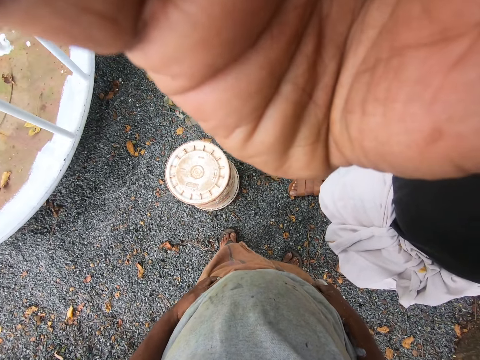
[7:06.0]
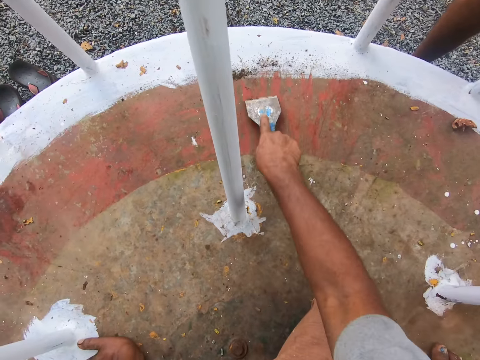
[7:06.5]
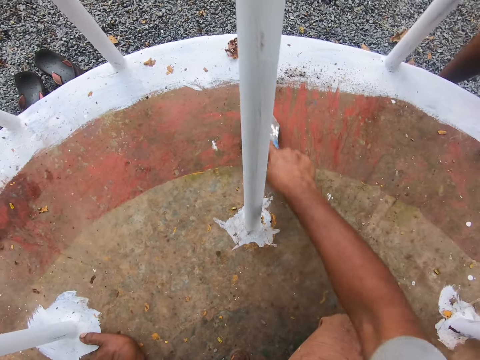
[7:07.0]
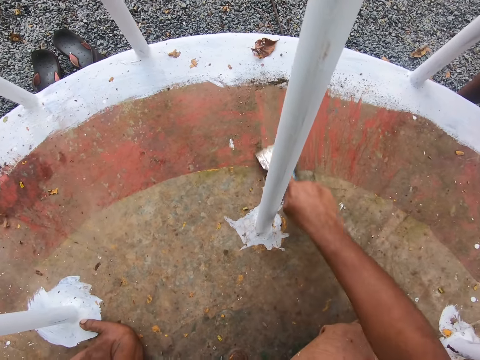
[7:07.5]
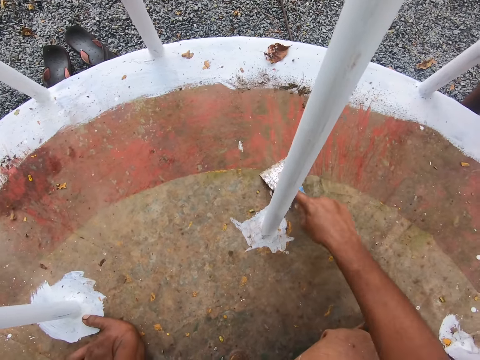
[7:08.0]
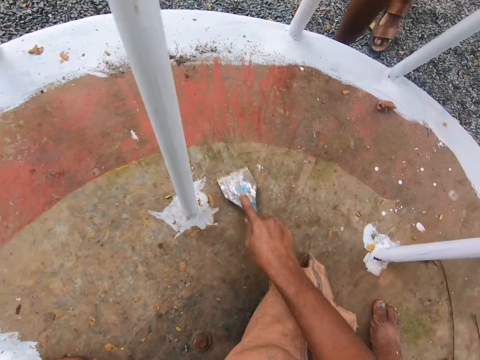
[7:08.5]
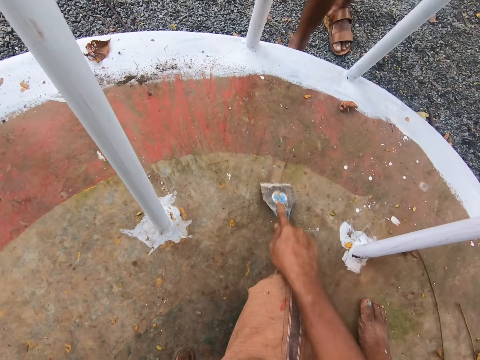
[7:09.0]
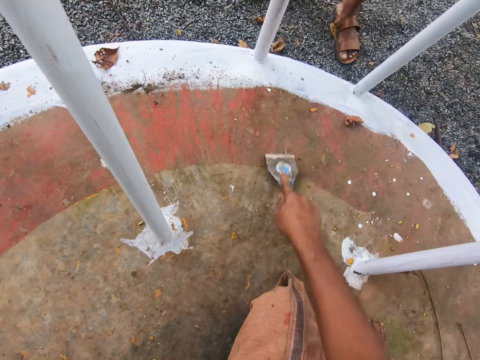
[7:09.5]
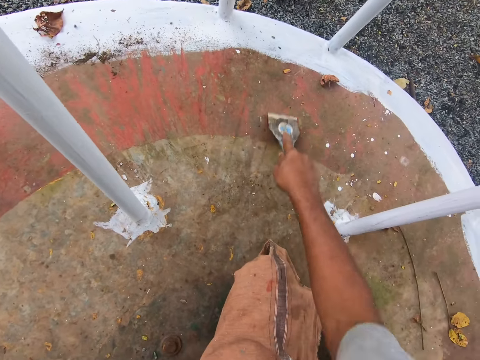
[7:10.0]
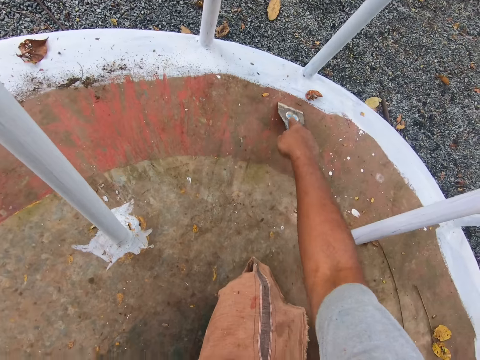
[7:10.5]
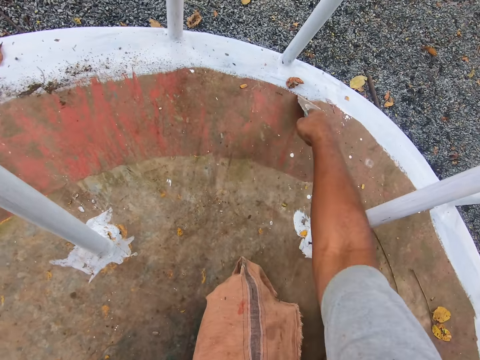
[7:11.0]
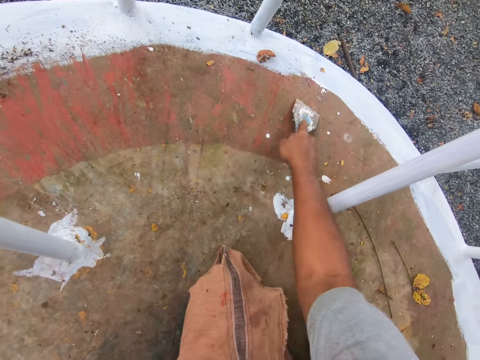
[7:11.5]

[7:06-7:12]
The camera wearer scrapes the playground roundabout with a scraper in his right hand.

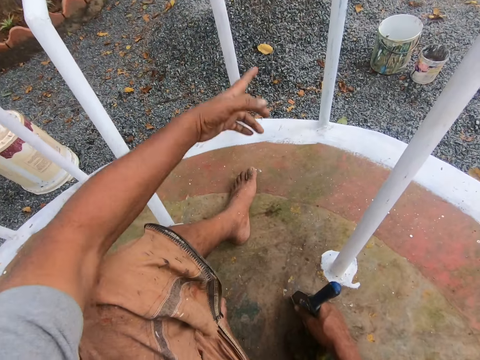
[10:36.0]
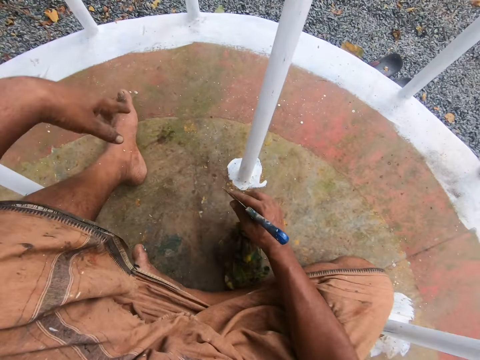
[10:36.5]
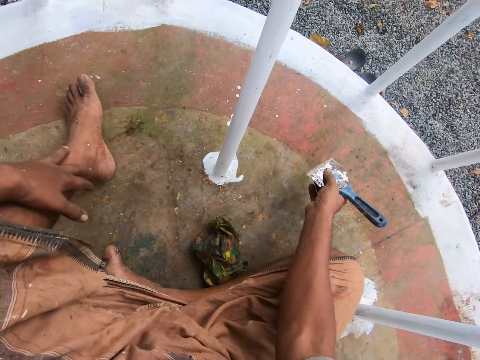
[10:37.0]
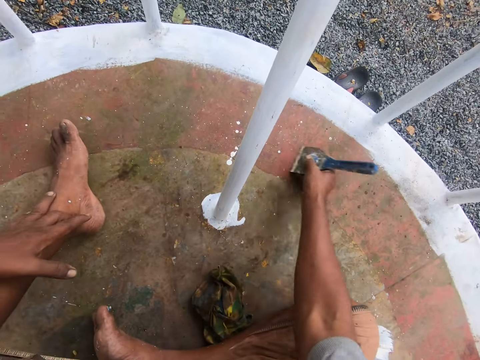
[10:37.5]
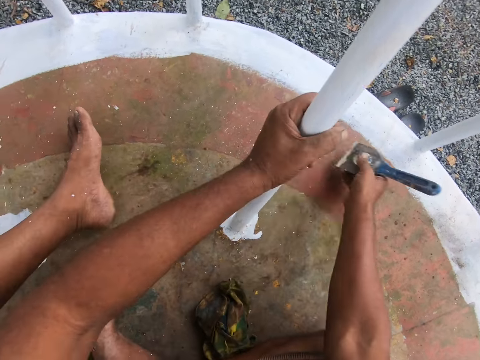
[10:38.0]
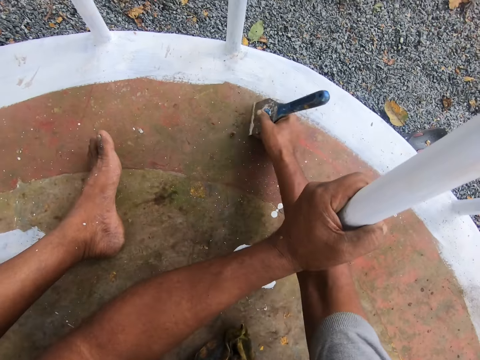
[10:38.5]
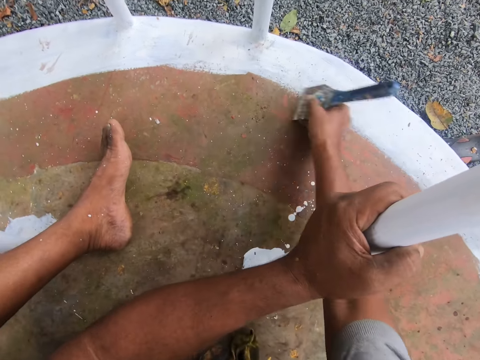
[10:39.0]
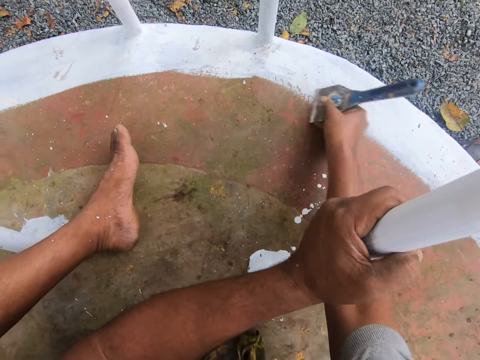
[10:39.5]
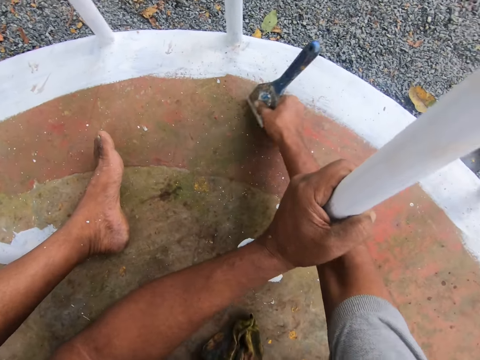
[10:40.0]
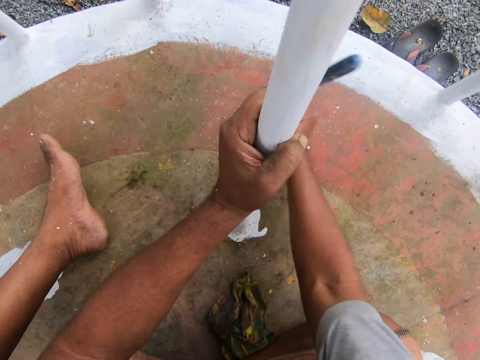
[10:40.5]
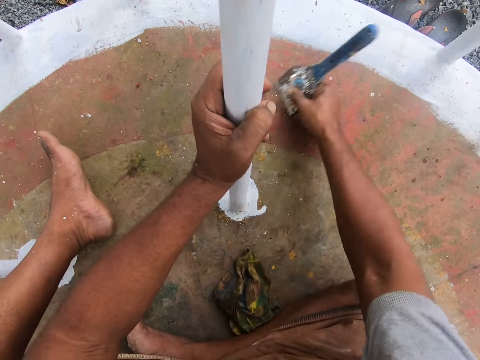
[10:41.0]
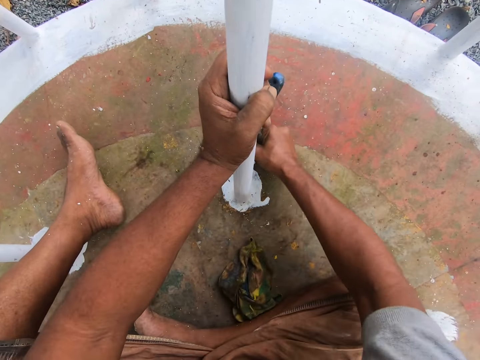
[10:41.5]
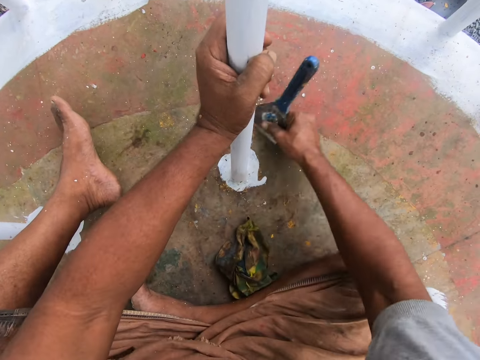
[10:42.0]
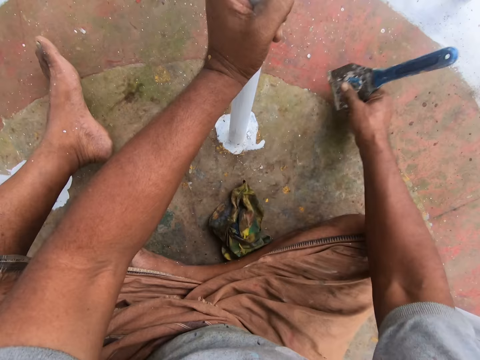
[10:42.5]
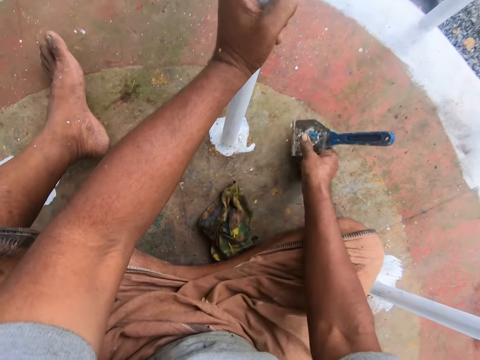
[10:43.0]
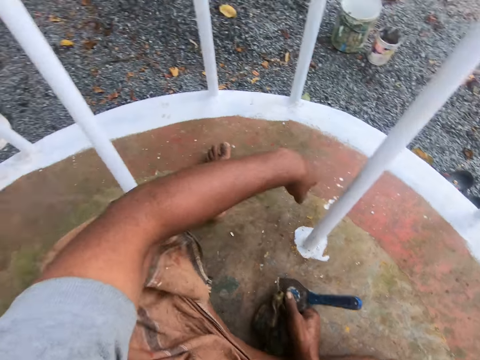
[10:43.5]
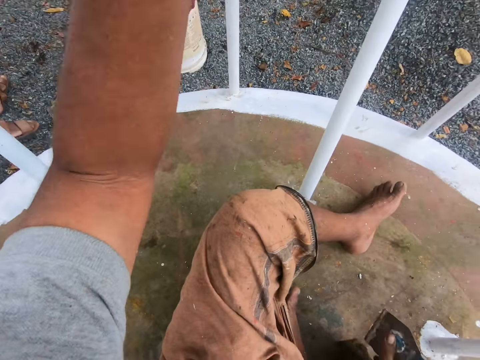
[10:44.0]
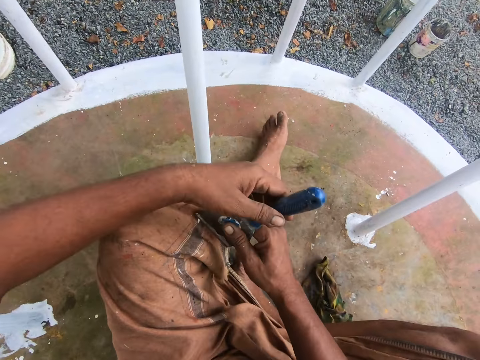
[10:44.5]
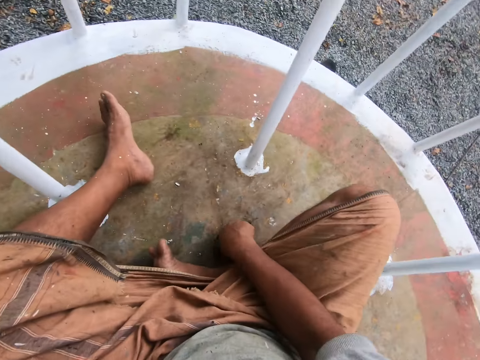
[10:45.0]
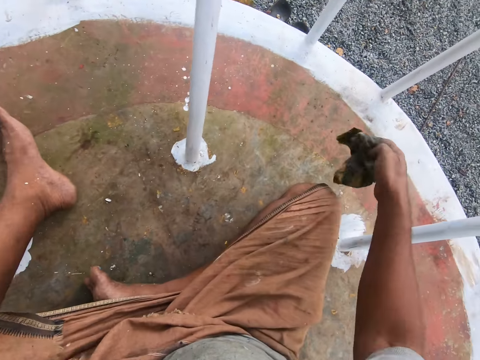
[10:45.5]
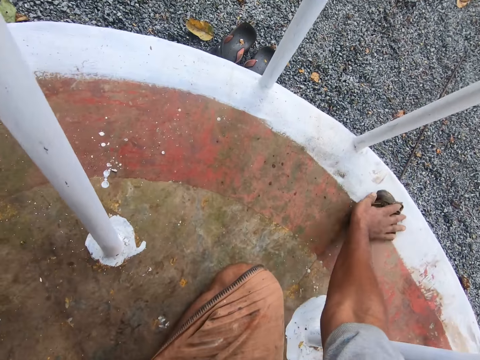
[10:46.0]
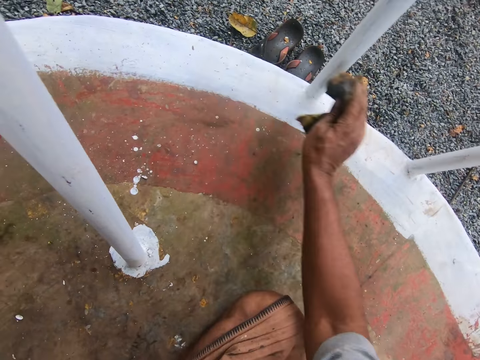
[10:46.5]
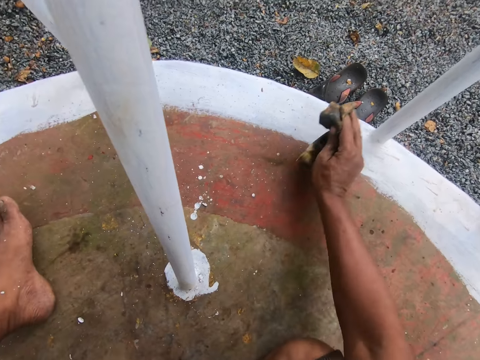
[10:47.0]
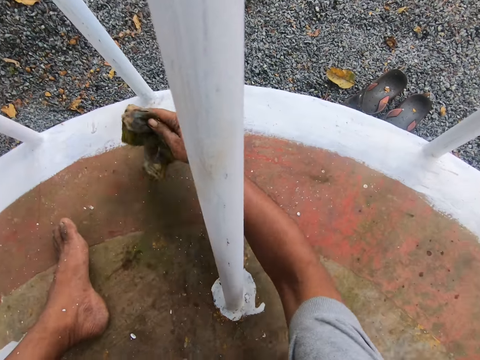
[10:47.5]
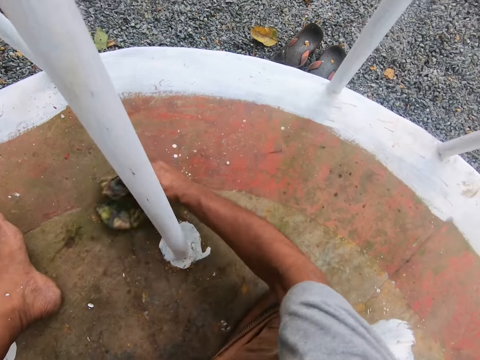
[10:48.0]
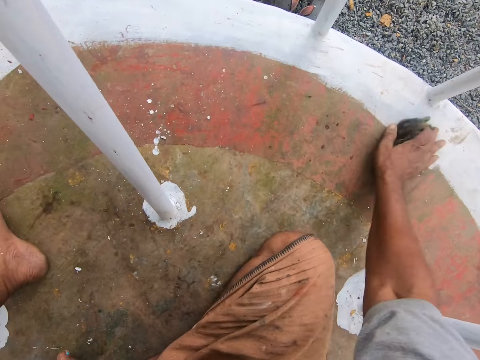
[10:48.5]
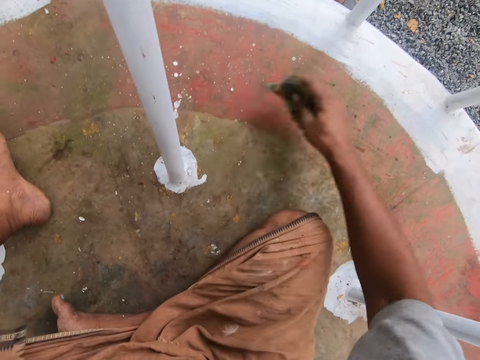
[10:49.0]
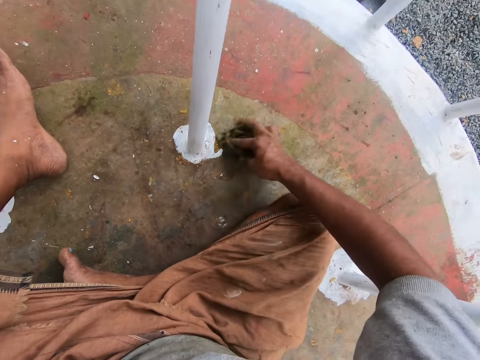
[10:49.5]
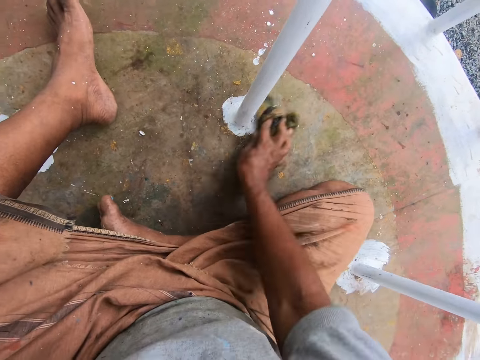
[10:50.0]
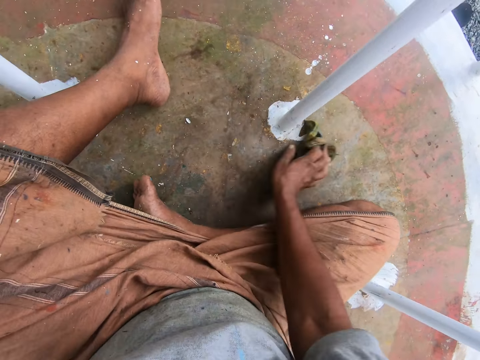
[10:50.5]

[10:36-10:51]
The camera wearer scrapes the surface of a playground roundabout or swing with the scraper in his right hand. He holds the playground roundabout with his left hand. He talks to a man. He scrapes dirt off the swing with the scraper. He talks to the man. He passes the scraper in his right hand to his left hand. He picks up the rag or piece of cloth from the playground roundabout with his right hand. He cleans the surface of the playground roundabout with the rag in his right hand. He talks to the man. He wipes the swing with the piece of cloth. He talks to the man.

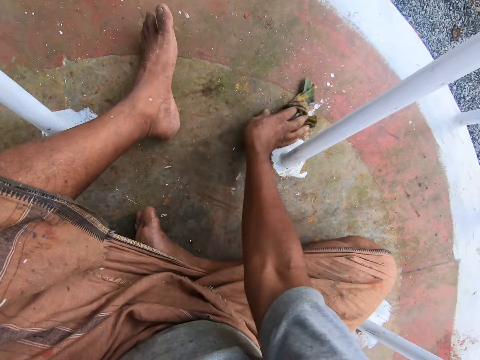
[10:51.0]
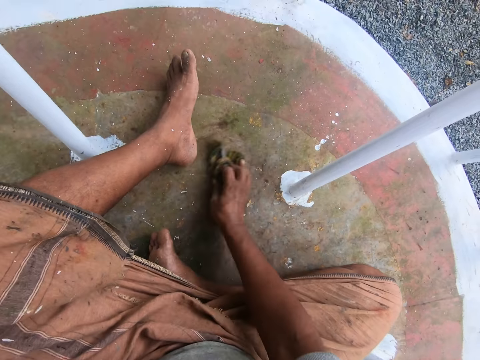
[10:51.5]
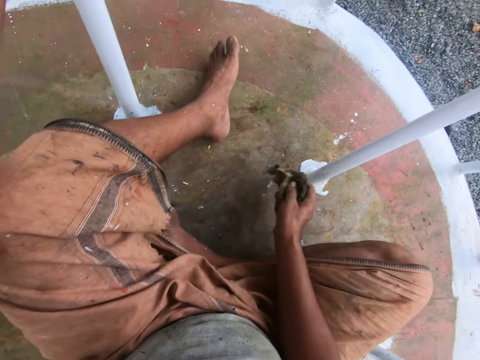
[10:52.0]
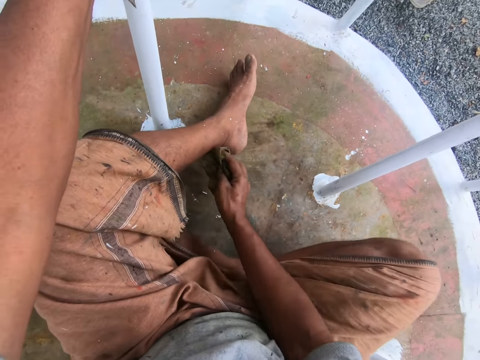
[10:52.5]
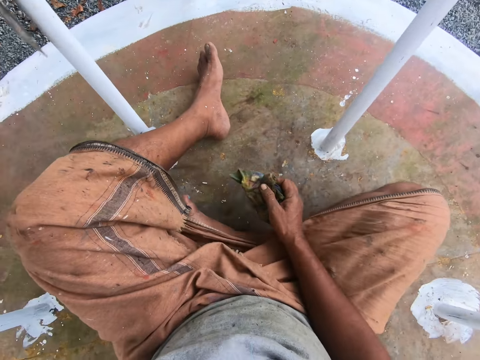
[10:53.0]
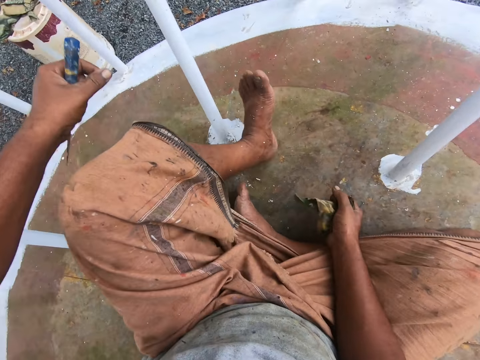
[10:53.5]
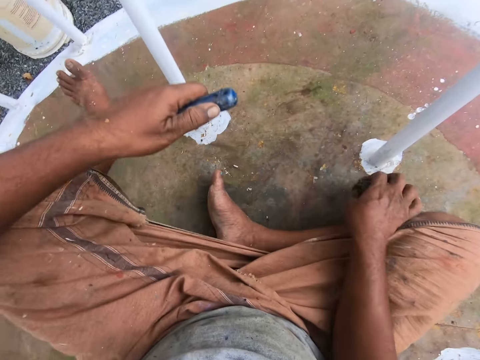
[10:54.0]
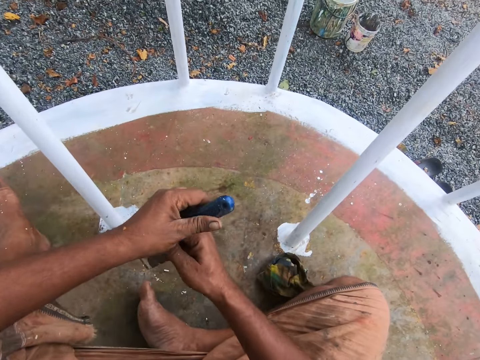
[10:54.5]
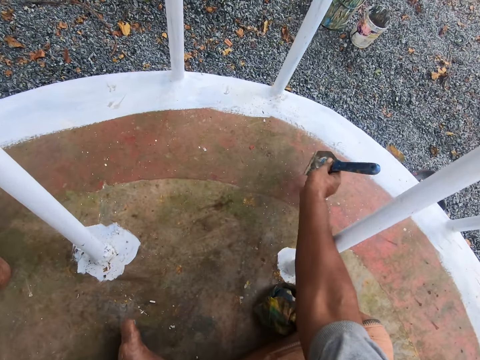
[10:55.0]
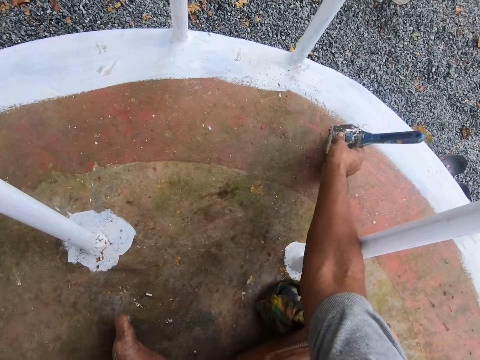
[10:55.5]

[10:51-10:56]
The camera wearer wipes the swing or playground roundabout with the piece of cloth or rag. He drops the rag in his right hand on the playground roundabout. He straightens his leg. He passes the scraper in his left hand to his right hand. He talks to a man. He scrapes the surface of the playground roundabout with the scraper in his right hand.
